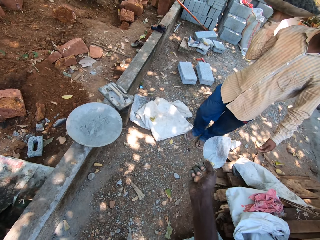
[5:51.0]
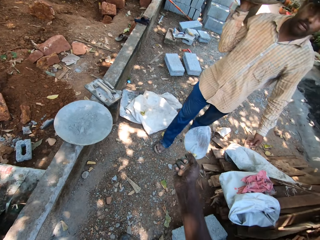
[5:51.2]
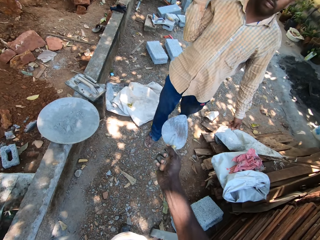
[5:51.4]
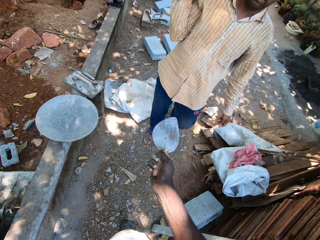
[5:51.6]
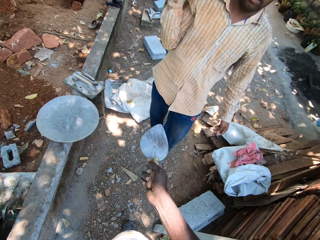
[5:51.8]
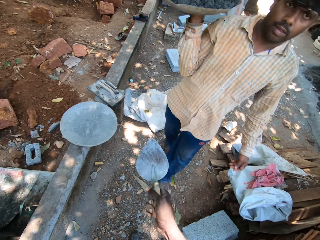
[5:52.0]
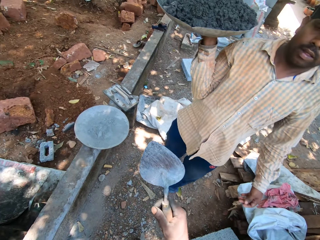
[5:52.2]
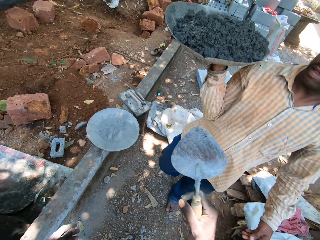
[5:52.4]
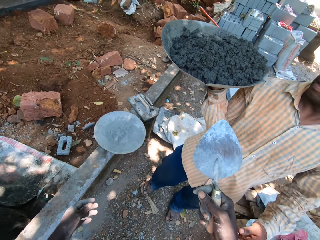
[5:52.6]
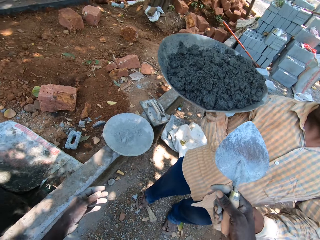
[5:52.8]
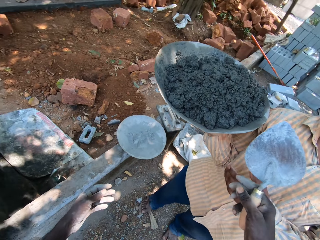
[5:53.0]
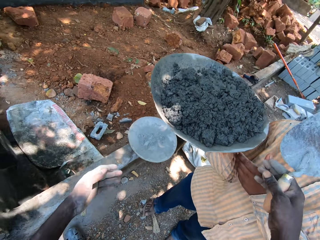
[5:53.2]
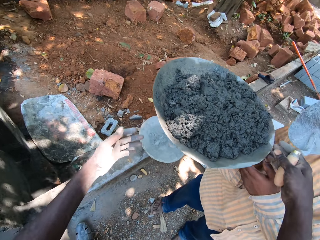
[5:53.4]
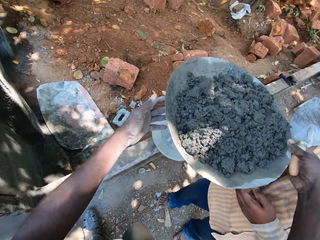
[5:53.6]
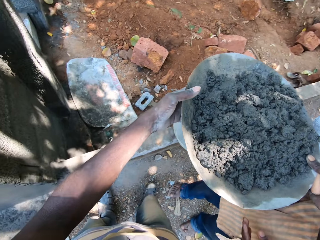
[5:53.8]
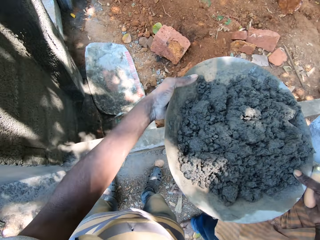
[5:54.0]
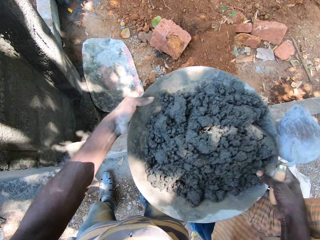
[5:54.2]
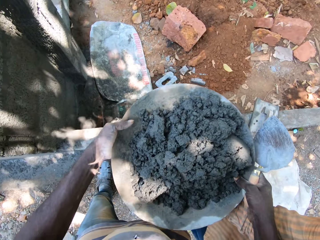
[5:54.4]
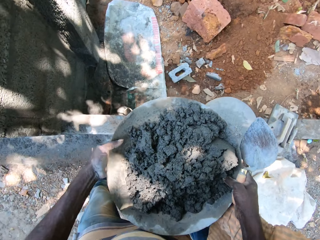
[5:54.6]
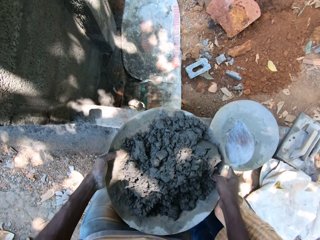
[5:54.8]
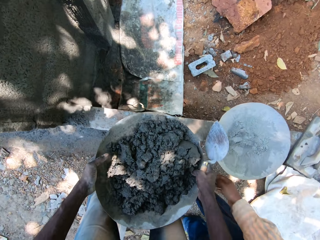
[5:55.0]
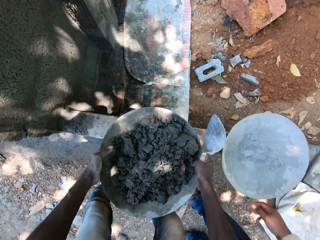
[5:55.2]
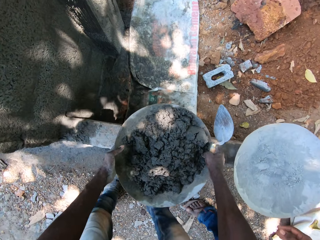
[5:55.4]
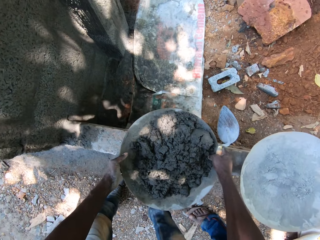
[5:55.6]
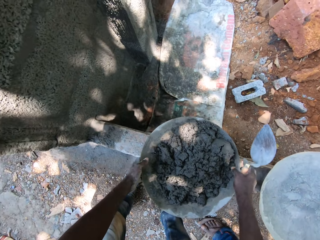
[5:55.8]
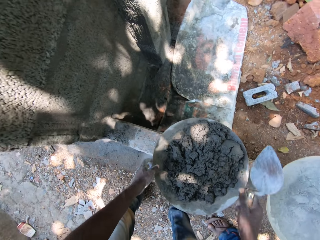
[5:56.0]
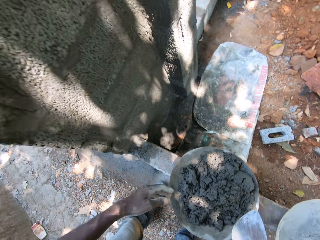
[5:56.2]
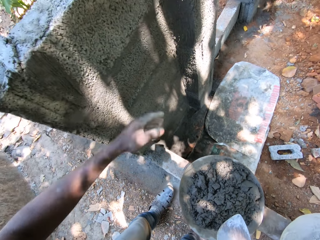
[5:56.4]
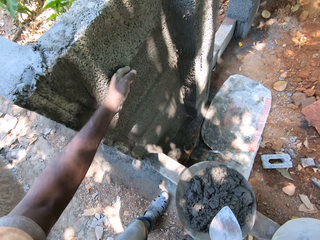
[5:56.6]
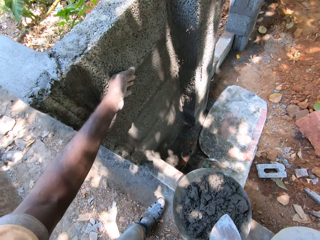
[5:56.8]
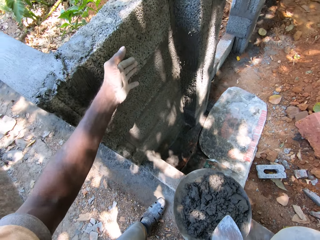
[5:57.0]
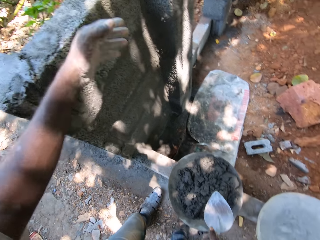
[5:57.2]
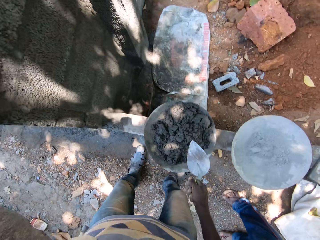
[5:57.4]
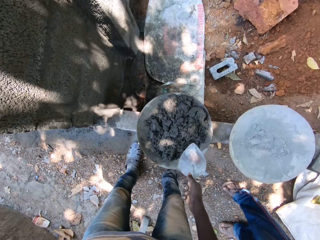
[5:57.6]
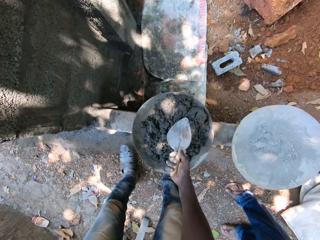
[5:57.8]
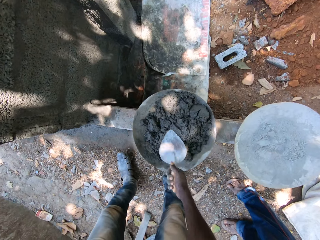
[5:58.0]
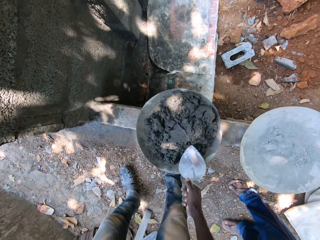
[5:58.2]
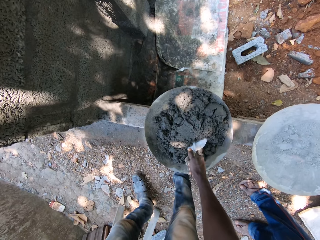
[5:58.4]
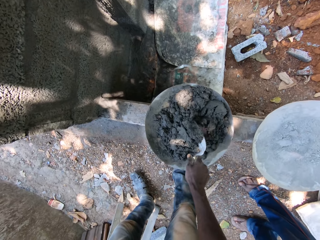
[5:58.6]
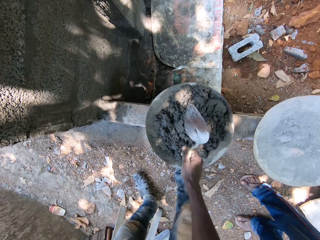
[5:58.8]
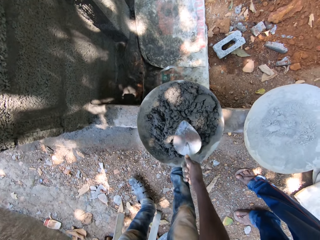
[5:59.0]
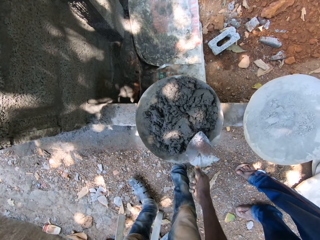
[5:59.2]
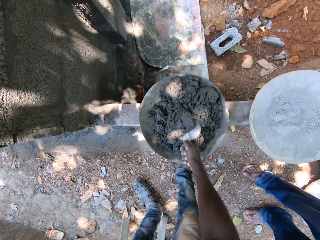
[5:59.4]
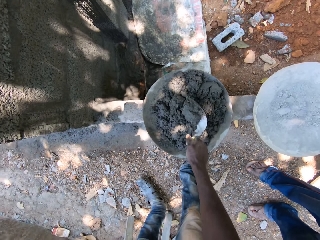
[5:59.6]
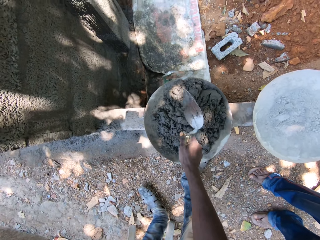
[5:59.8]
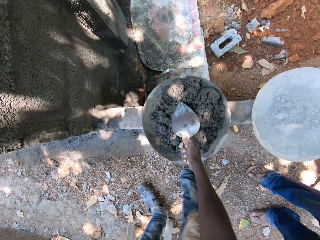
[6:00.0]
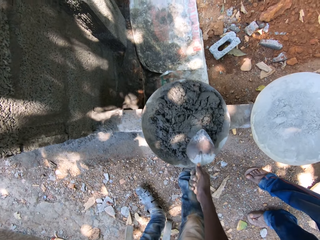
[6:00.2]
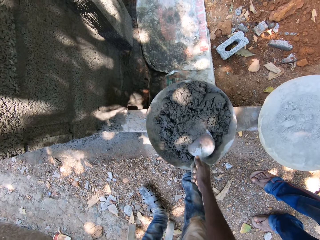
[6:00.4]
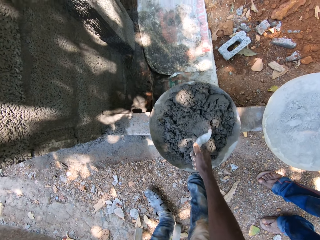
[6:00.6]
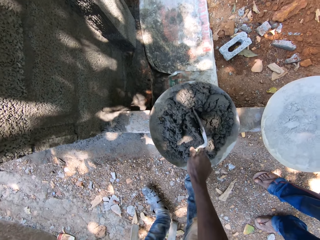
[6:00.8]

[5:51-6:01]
The camera wearer interacts with the man. He takes a pan from the man with both hands. He drops the pan on the floor with both hands. He mixes the cement in the pan with the shovel in his right hand.

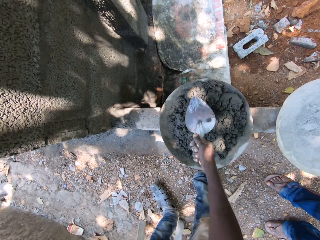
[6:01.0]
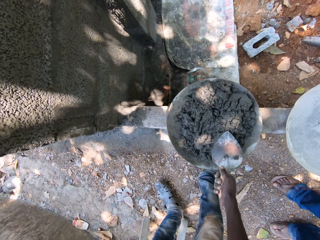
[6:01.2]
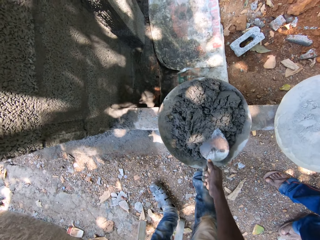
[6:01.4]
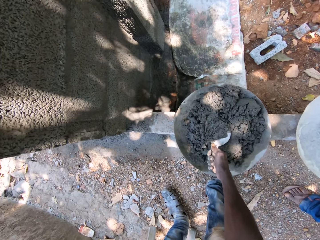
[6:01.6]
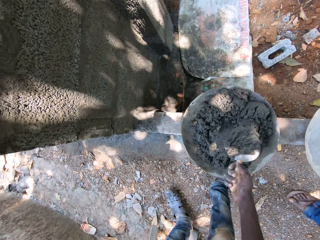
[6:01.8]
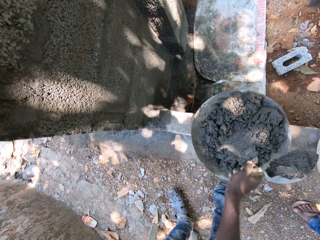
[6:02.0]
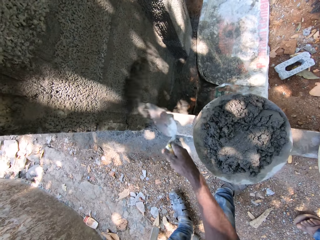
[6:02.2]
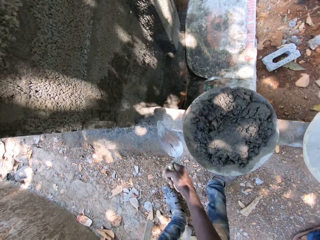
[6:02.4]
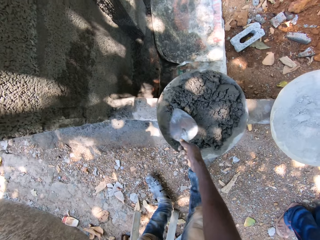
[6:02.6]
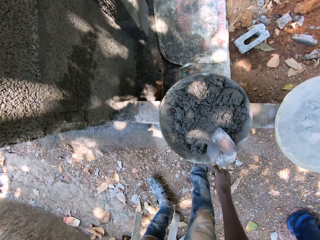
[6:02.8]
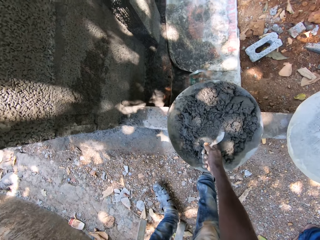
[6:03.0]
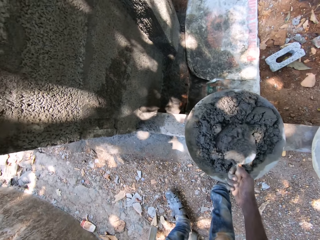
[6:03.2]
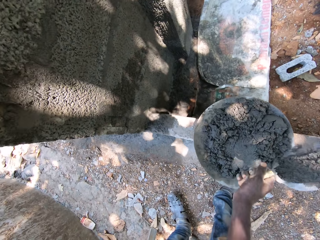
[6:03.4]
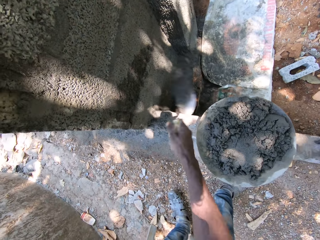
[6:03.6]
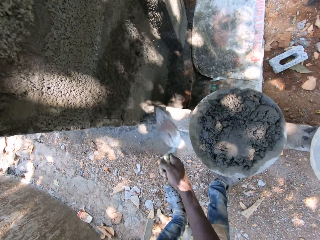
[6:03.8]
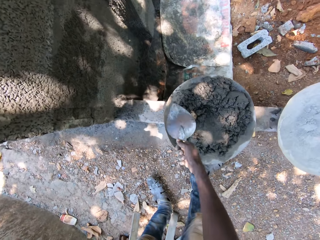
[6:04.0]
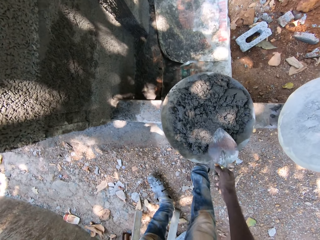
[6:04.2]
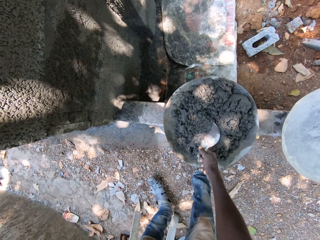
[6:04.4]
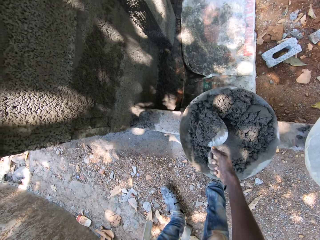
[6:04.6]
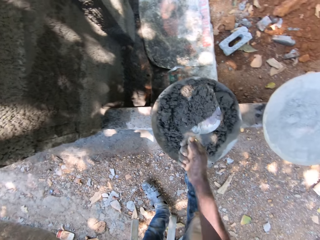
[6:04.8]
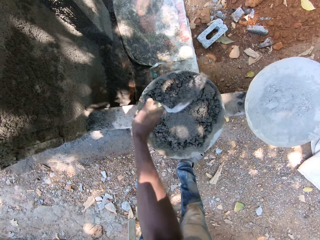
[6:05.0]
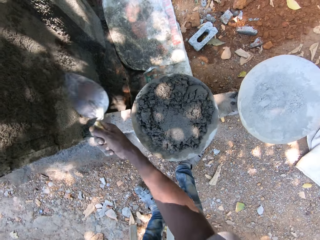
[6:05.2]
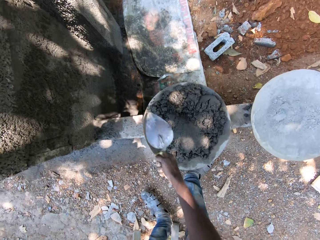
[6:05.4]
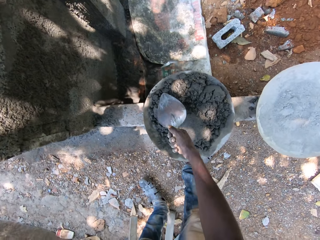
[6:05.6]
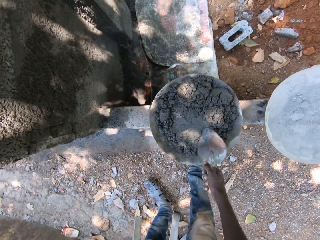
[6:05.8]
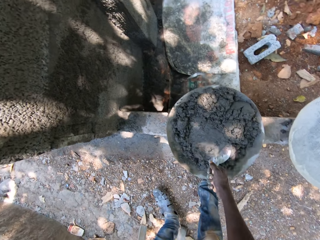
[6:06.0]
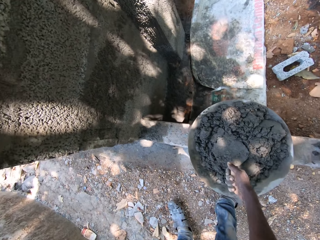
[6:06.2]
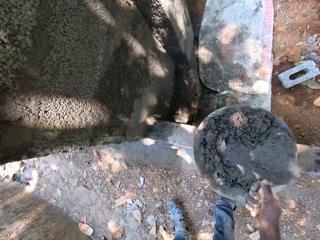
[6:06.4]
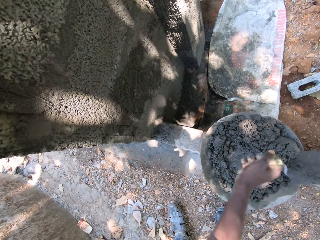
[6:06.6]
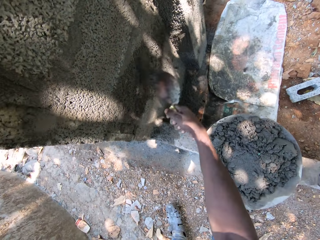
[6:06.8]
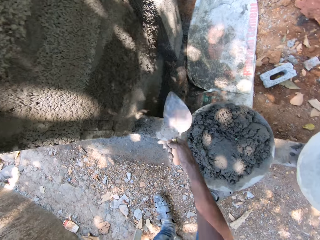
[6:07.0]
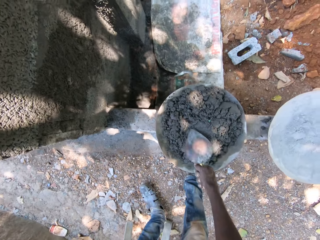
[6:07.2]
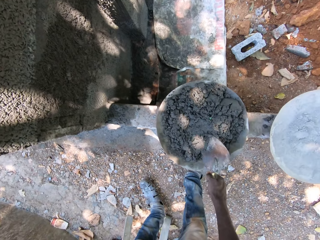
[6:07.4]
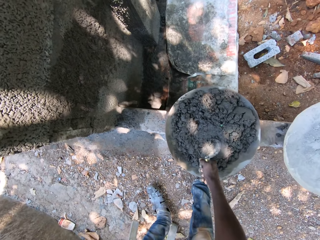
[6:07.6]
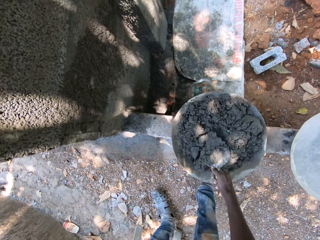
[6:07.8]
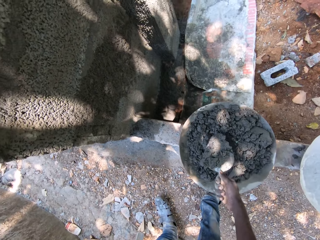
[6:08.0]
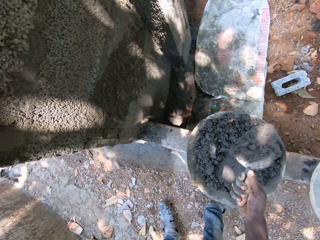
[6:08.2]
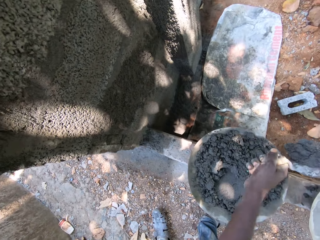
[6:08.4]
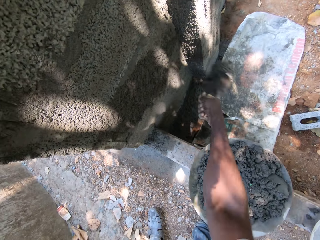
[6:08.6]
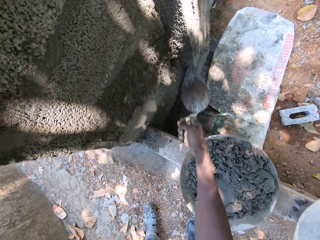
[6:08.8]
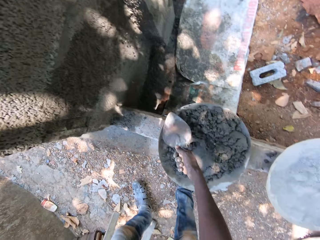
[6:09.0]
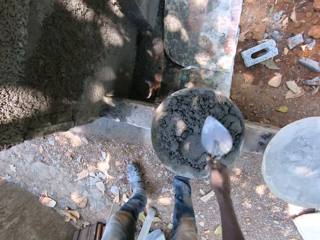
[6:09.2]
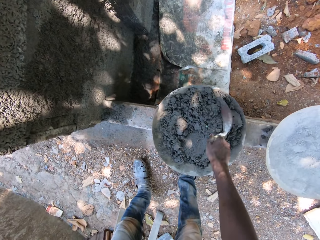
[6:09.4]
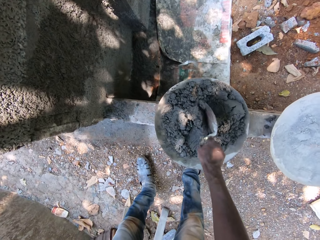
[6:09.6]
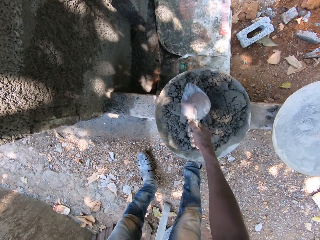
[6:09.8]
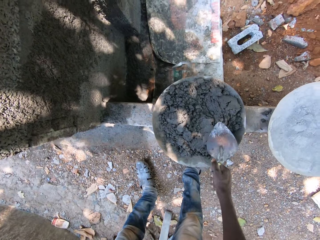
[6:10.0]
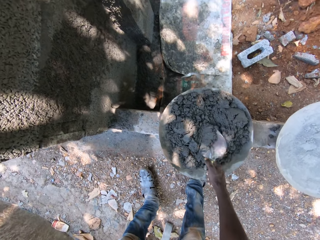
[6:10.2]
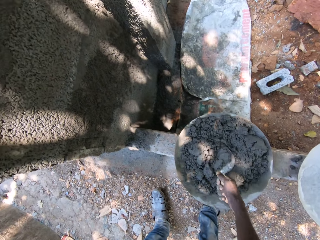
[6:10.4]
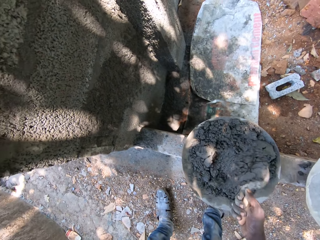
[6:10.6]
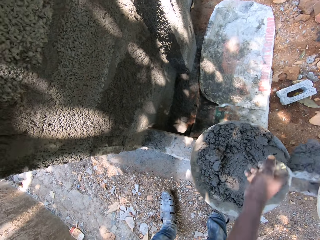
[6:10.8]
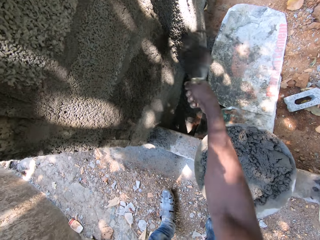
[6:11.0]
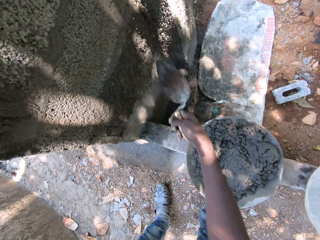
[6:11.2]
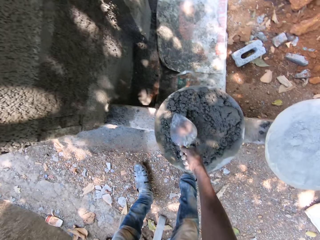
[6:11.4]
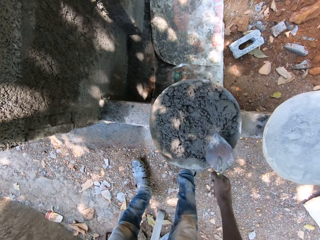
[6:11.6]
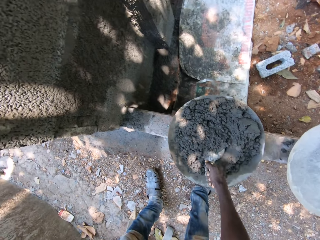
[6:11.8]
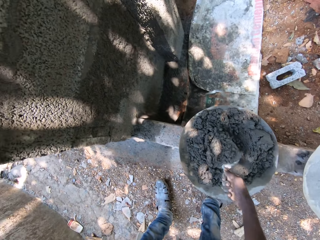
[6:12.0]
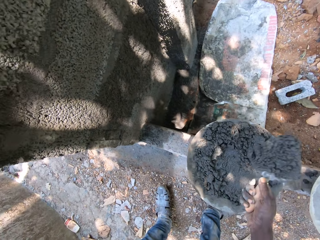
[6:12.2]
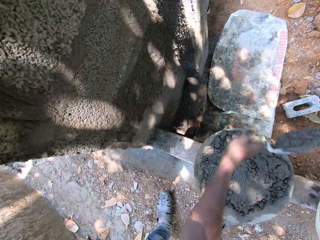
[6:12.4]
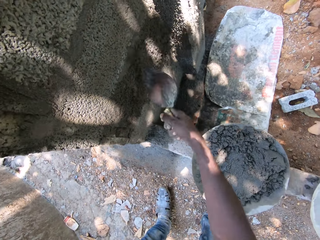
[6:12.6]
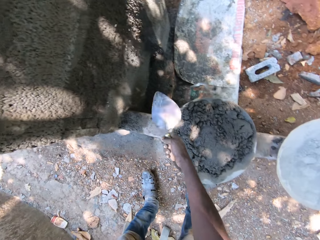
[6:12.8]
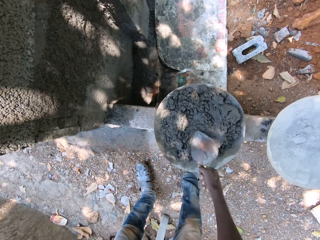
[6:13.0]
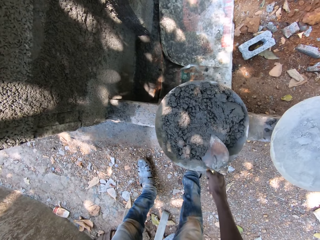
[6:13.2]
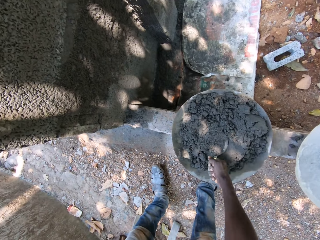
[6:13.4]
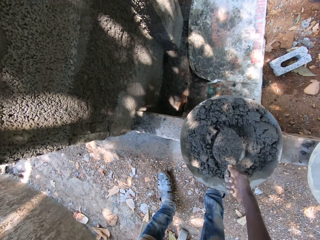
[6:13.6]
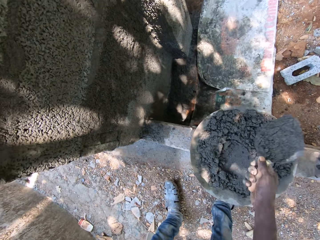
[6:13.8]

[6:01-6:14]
The camera wearer packs cement or concrete from the pan with the shovel in his right hand. He smears the concrete on the wall. He hits the wall with the shovel in his right hand. He packs the cement from the pan with the shovel in his right hand, hits the wall with the shovel in his right hand, and smears the concrete on the wall. He packs the cement from the pan with the shovel in his right hand, hits the wall with the shovel in his right hand, and smears the concrete on the wall. He packs the cement from the pan with the shovel in his right hand, hits the wall with the shovel in his right hand, and smears the concrete on the wall. He packs the cement from the pan with the shovel in his right hand, hits the wall with the shovel in his right hand, and smears the concrete on the wall. He packs the cement from the pan with the shovel in his right hand, hits the wall with the shovel in his right hand, and packs the cement from the pan with the shovel in his right hand.
